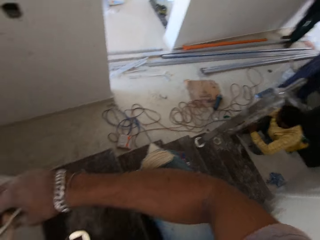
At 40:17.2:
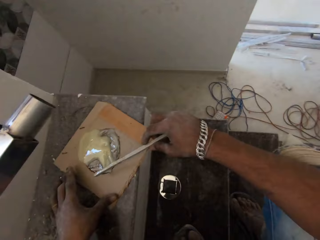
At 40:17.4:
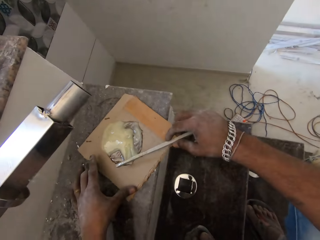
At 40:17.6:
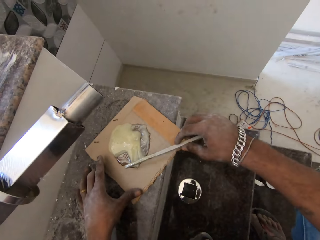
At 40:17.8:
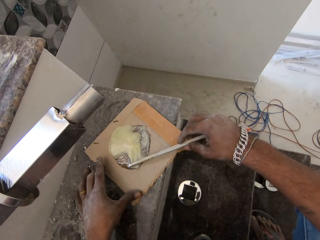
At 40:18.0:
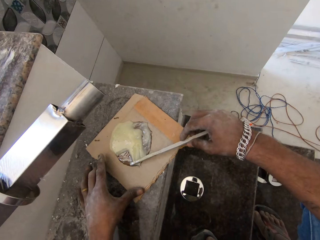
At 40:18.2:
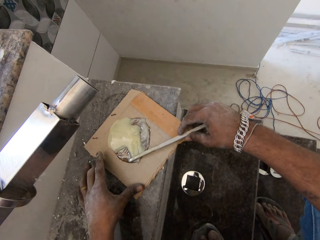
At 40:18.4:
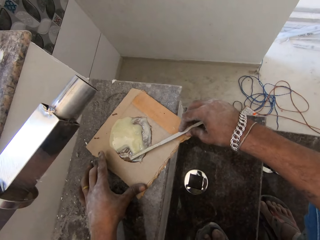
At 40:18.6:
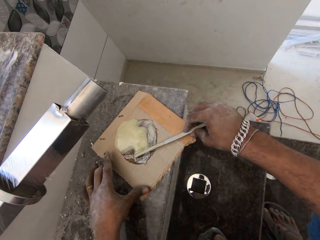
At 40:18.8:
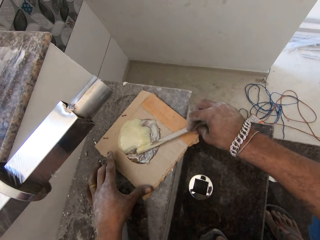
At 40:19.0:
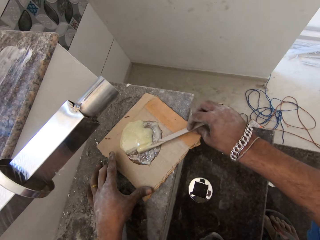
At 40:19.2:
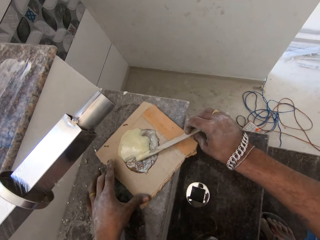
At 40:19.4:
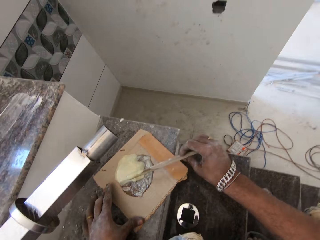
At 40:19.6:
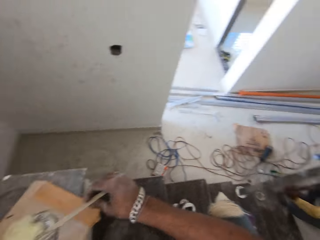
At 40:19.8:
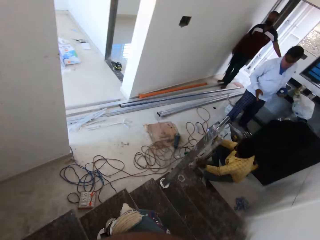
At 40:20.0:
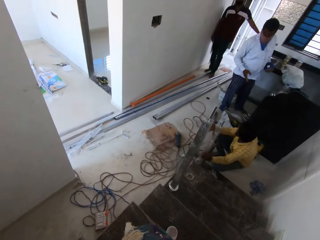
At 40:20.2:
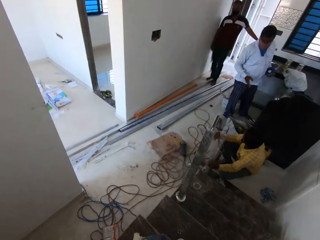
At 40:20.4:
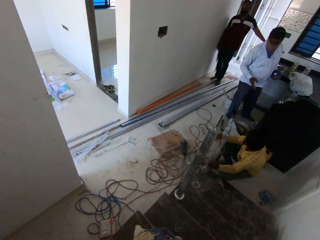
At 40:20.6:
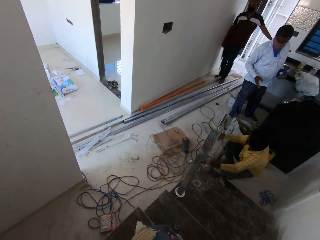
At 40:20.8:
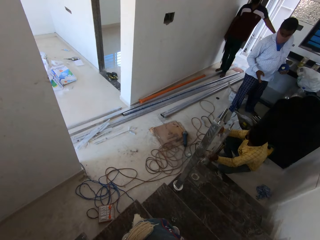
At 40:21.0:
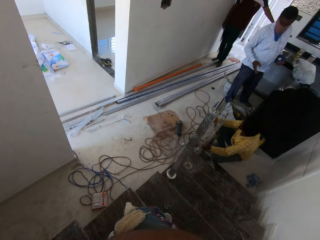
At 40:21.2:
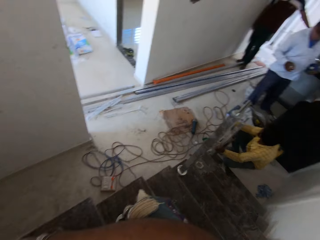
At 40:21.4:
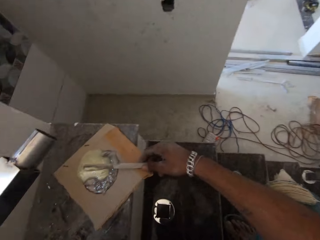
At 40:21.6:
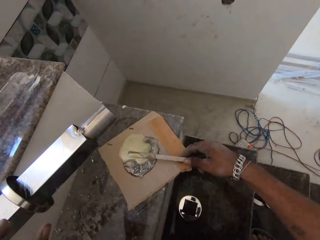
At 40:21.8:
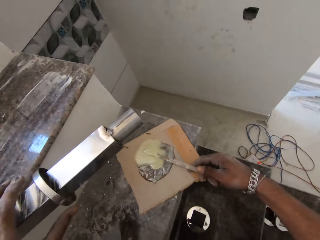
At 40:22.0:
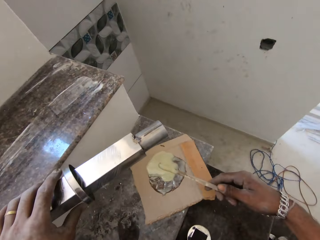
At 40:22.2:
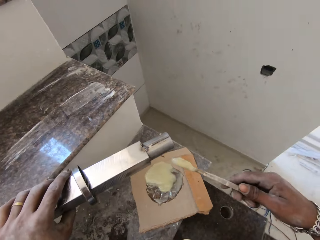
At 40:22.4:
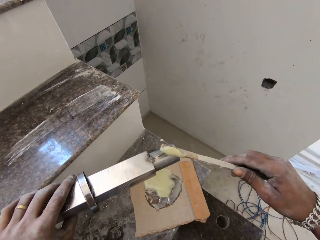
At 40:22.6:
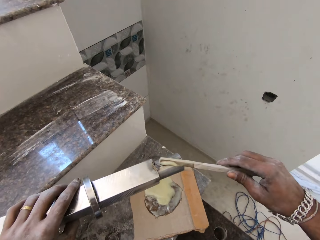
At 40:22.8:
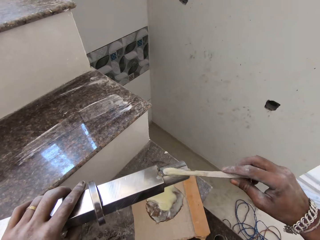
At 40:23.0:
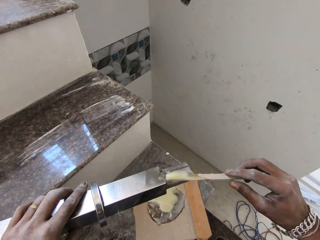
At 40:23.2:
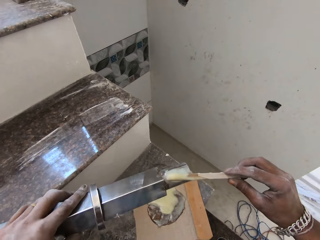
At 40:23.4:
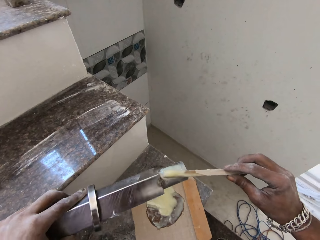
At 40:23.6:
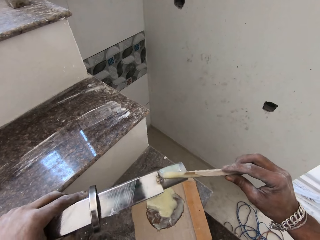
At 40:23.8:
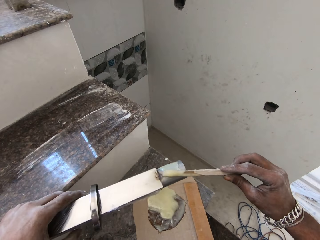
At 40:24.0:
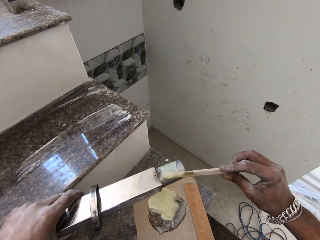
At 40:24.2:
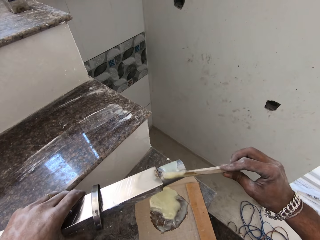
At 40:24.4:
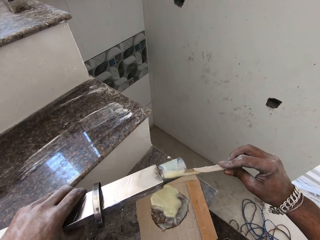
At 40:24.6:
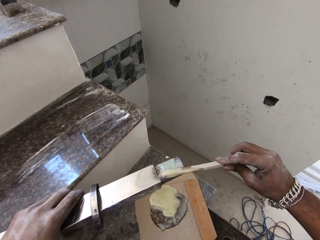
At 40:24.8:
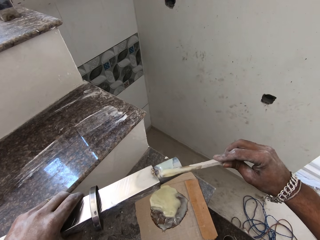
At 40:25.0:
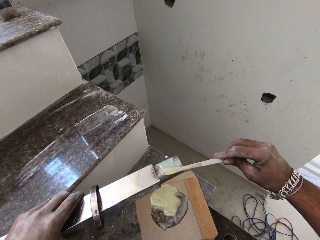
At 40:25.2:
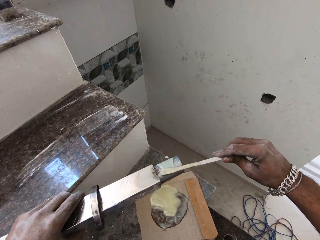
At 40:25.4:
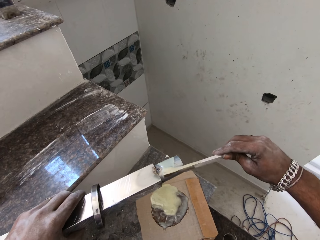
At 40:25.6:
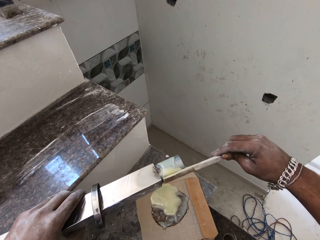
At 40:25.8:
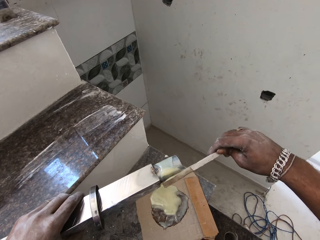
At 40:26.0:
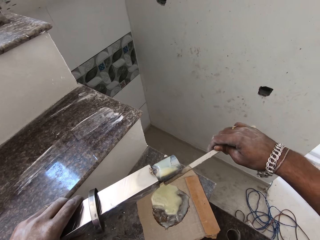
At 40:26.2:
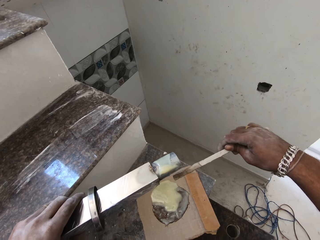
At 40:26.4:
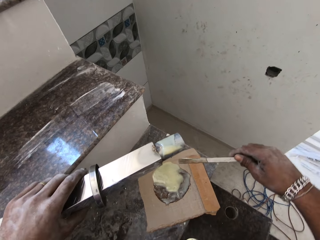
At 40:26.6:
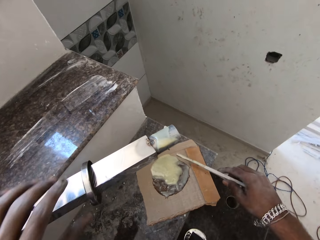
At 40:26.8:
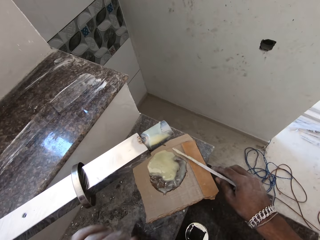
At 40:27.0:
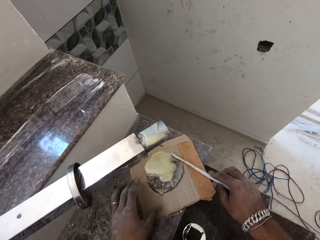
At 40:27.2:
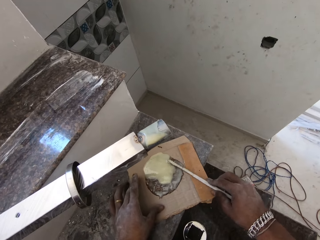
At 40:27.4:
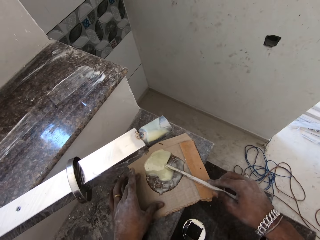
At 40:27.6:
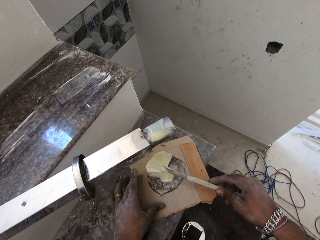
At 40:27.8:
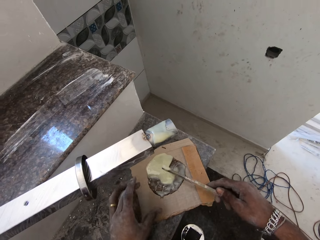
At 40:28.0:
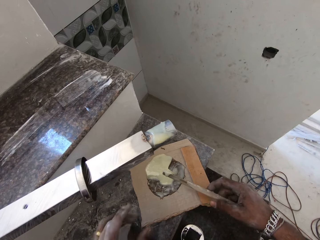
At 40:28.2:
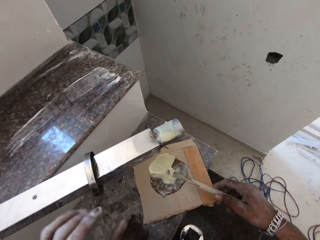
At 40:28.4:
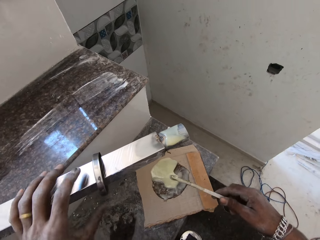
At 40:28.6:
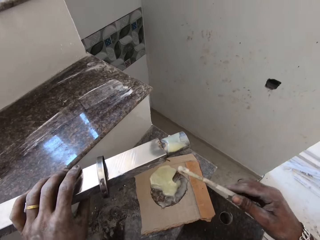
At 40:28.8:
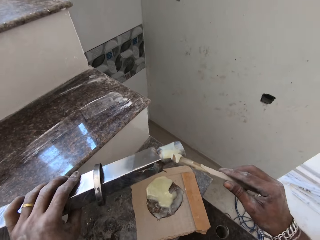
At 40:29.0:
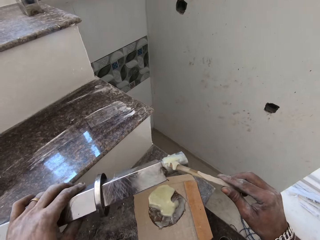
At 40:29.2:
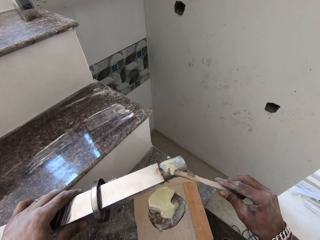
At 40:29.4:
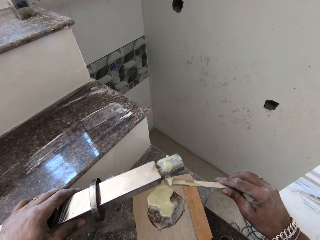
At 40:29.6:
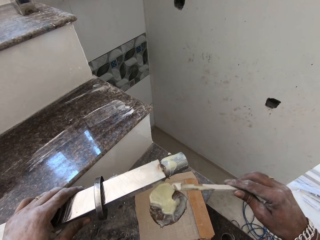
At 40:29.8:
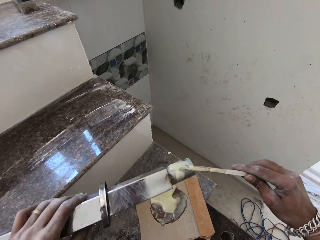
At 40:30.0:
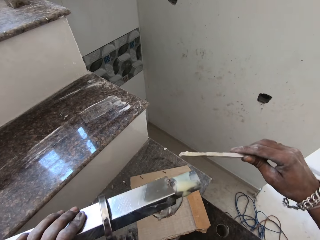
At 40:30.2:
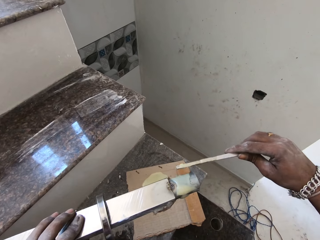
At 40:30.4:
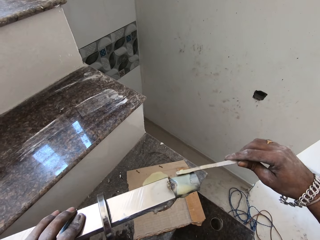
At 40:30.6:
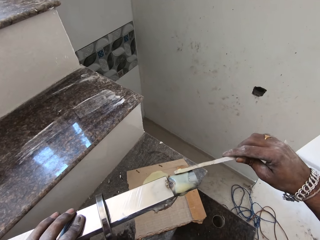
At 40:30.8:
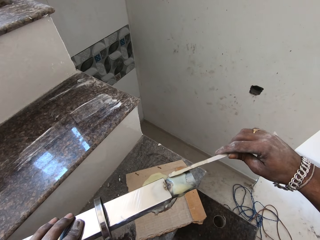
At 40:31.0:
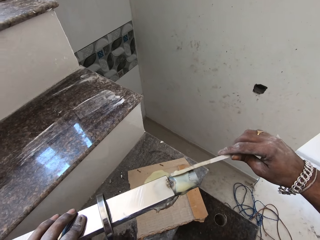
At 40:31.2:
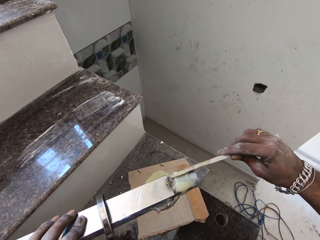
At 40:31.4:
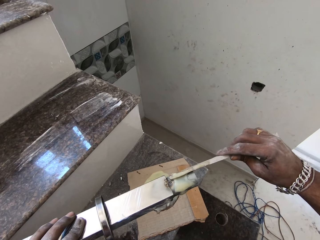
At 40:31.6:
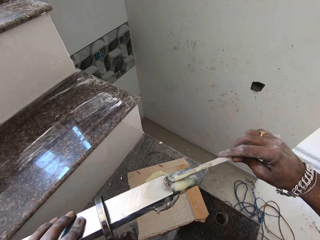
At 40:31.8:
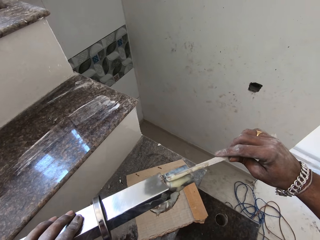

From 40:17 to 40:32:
The man talks to the camera wearer. The camera wearer interacts with the man and two other men. He rubs the gum, lapox powergrip resin and hardener paste, on the stick onto the rod in his left hand. He turns the rod in his left hand. He moves the carton on the staircase with his left hand. He scoops gum from the carton with the stick in his right hand. He holds the rod on the staircase with his left hand. He turns the rod in his left hand. He rubs the gum on the stick onto the rod in his left hand.

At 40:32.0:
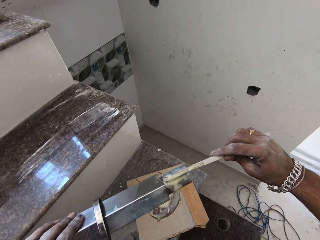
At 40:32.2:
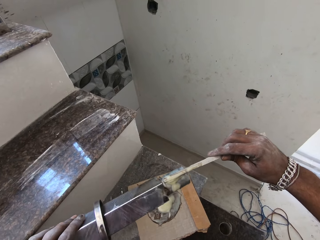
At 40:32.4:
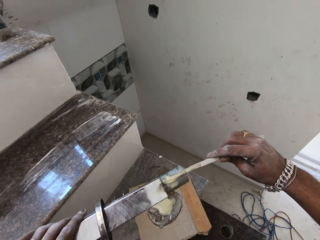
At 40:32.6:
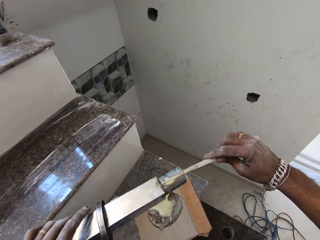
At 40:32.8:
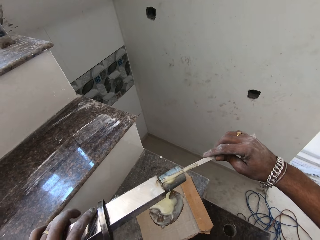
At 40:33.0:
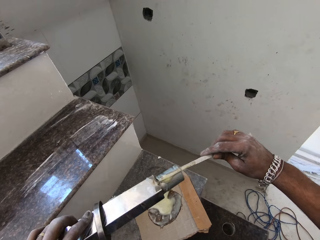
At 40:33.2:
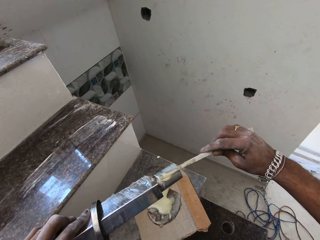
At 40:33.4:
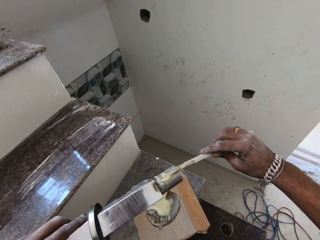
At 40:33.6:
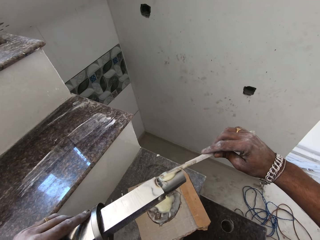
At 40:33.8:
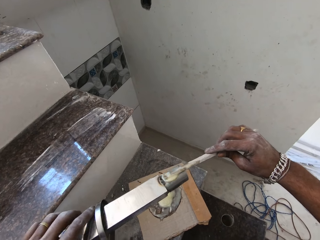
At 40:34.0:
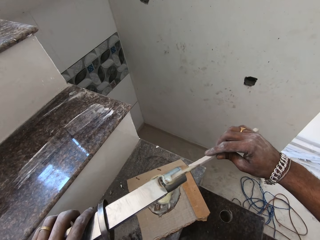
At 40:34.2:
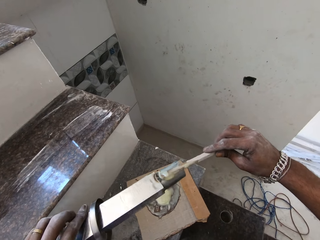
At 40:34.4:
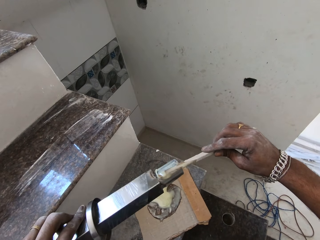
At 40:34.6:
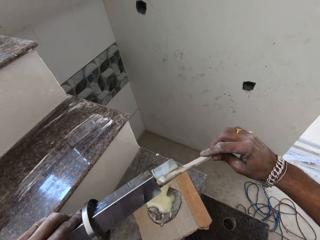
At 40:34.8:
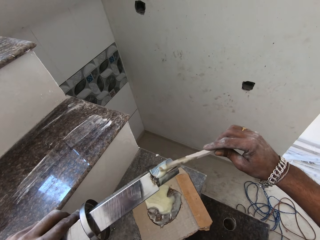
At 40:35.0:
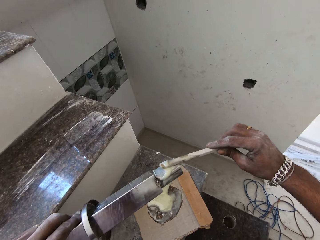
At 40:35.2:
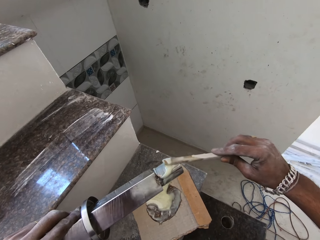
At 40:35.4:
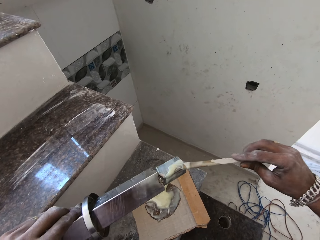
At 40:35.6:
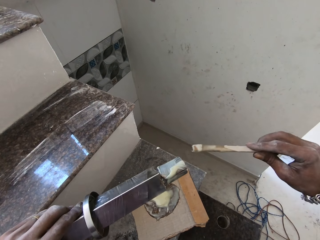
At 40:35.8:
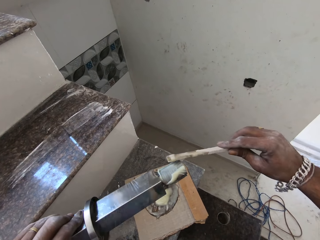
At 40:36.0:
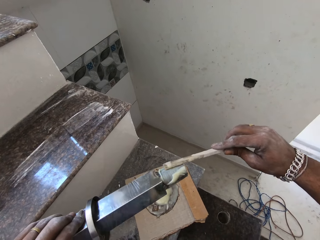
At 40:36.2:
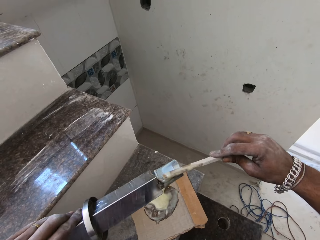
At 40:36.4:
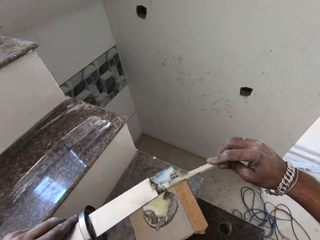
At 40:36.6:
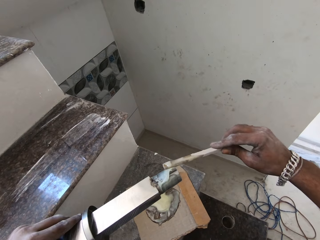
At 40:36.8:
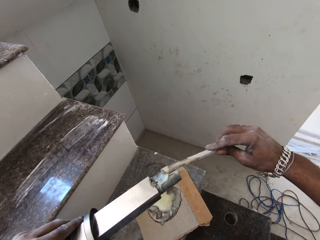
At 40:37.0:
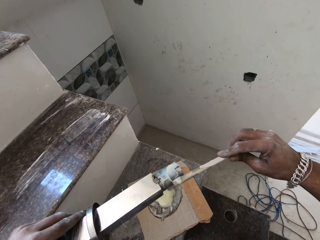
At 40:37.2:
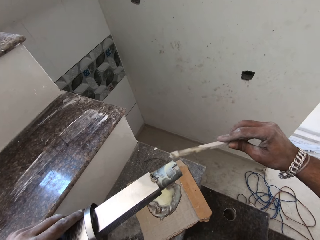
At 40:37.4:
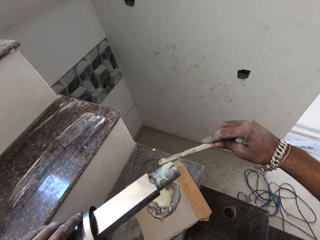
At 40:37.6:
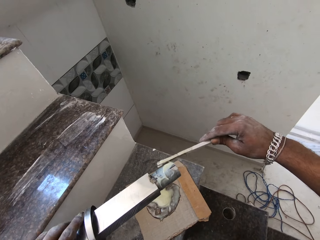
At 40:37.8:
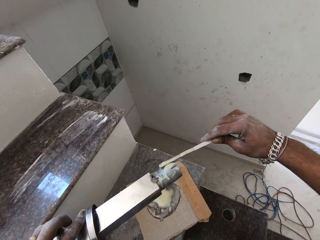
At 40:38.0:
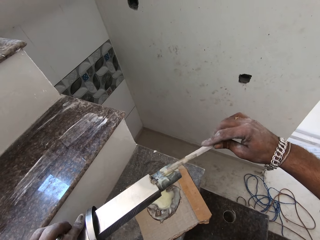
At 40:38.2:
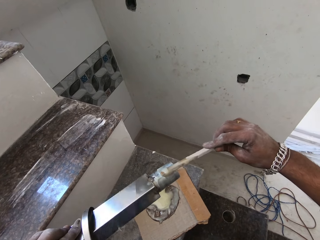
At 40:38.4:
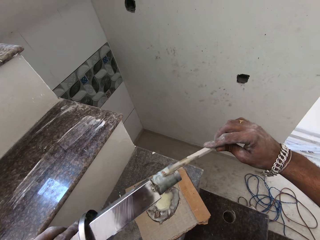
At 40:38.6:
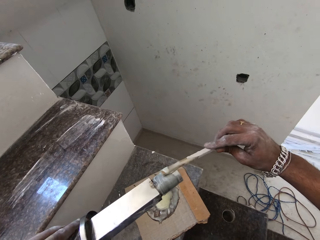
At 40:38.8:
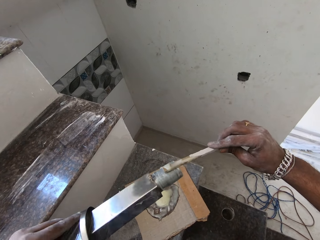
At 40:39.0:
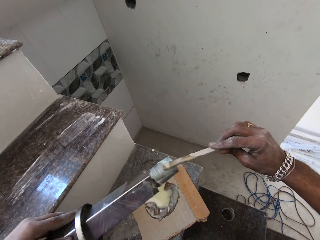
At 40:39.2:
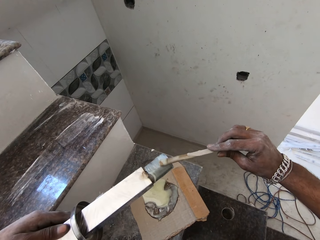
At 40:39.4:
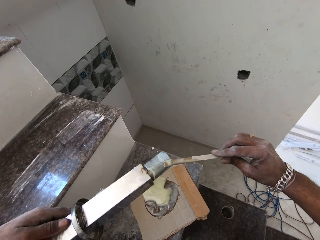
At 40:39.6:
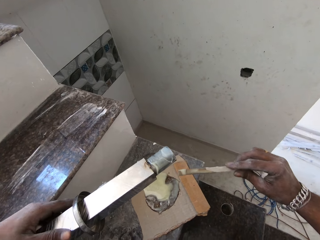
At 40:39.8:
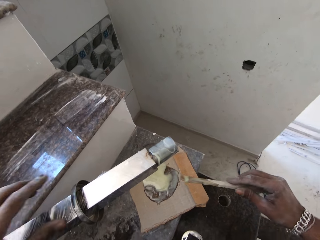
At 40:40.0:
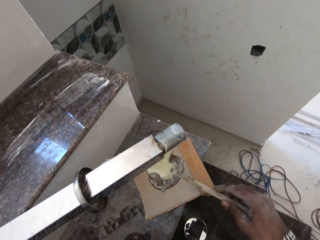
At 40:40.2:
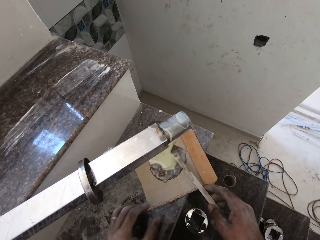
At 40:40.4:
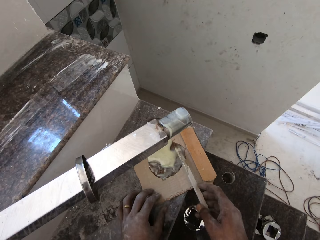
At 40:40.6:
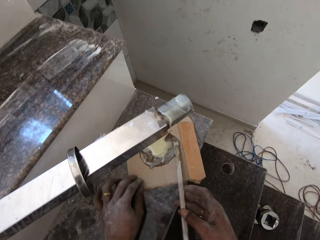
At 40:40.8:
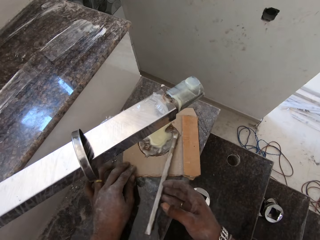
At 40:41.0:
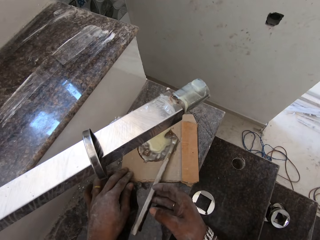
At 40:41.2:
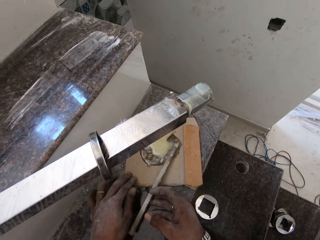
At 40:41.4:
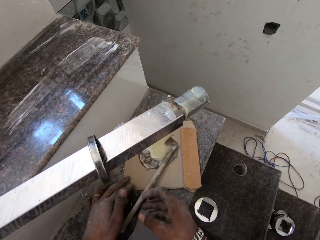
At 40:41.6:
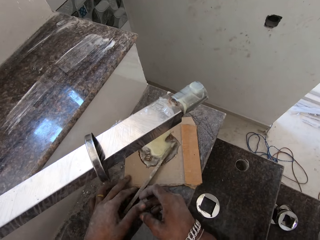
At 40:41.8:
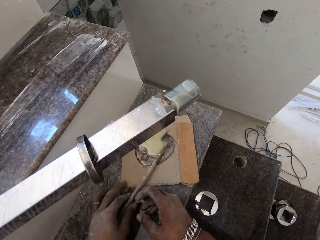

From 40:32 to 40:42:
The camera wearer moves the carton on the staircase with his left hand. He drops the stick in his right hand onto the carton on the staircase. He holds the stick with his left hand.
